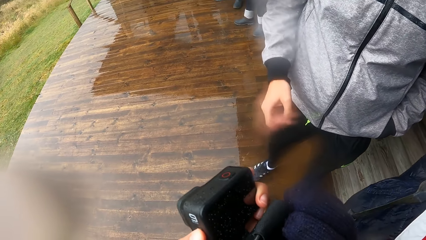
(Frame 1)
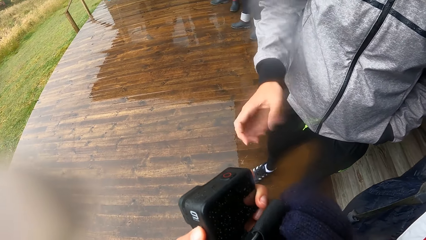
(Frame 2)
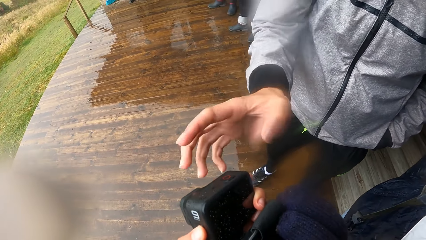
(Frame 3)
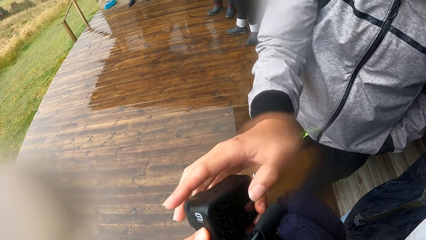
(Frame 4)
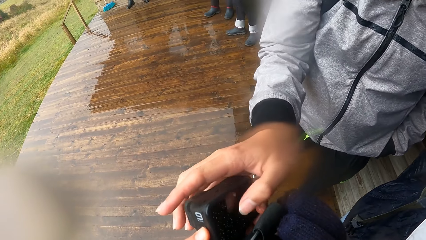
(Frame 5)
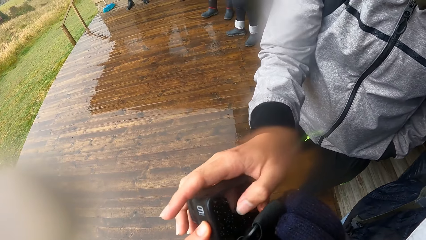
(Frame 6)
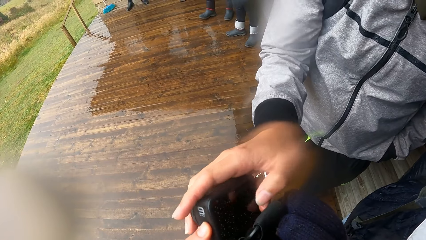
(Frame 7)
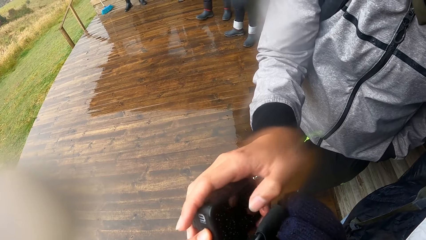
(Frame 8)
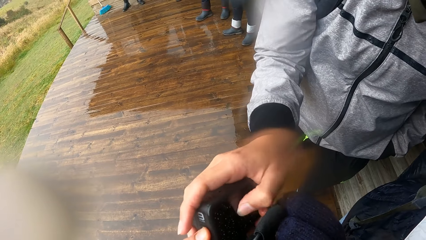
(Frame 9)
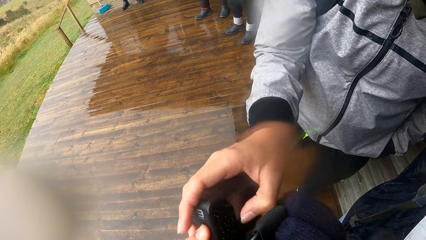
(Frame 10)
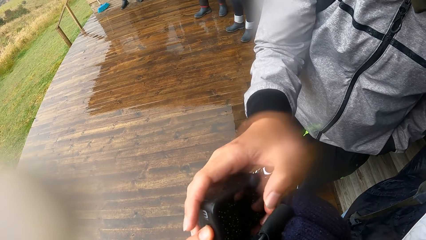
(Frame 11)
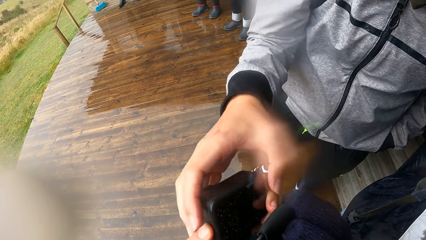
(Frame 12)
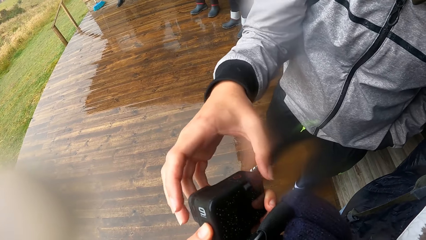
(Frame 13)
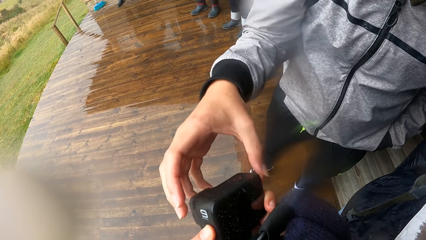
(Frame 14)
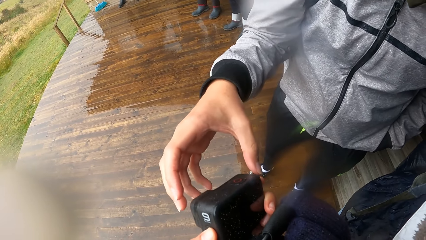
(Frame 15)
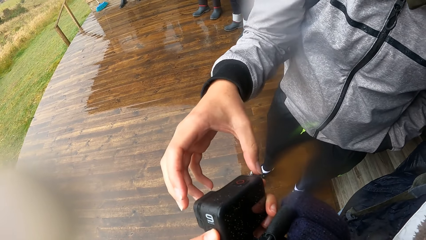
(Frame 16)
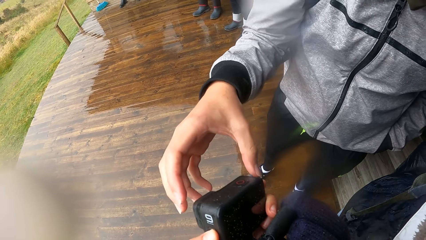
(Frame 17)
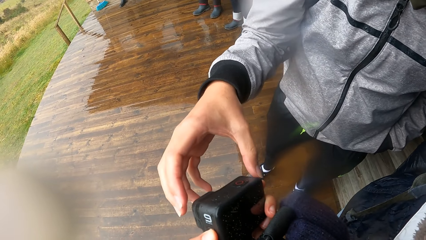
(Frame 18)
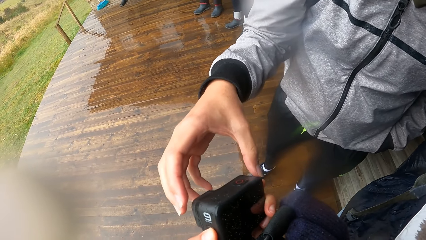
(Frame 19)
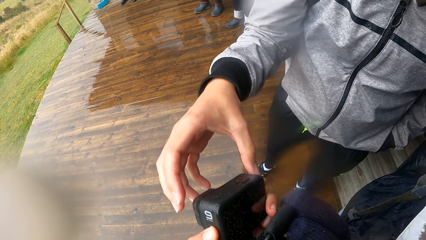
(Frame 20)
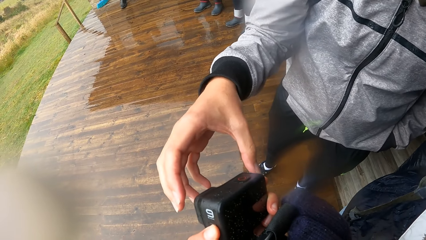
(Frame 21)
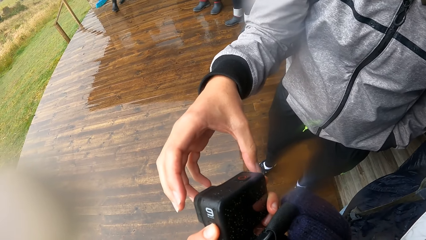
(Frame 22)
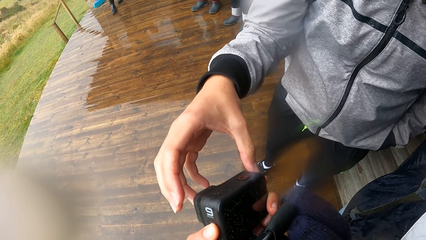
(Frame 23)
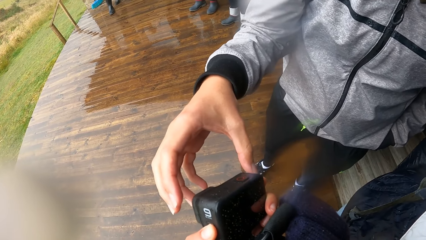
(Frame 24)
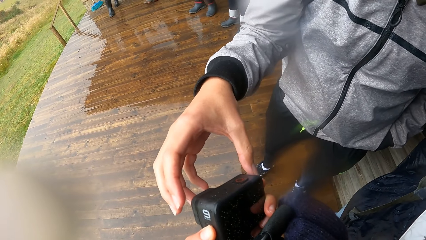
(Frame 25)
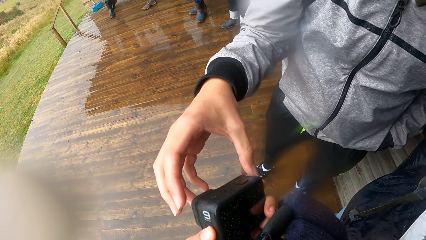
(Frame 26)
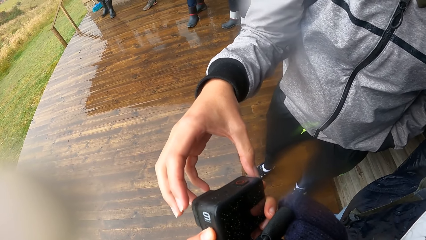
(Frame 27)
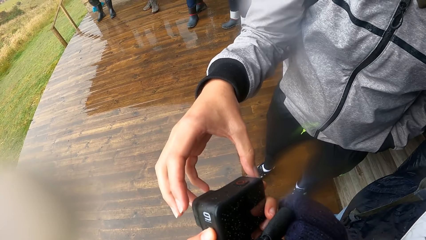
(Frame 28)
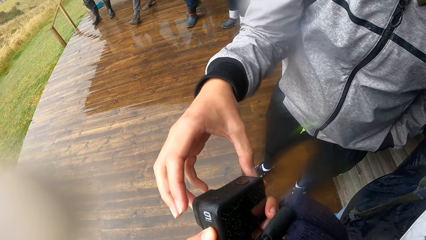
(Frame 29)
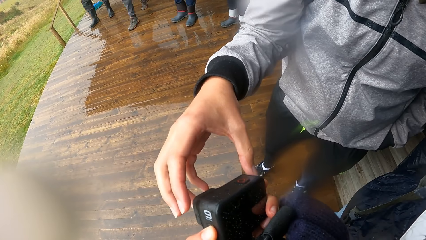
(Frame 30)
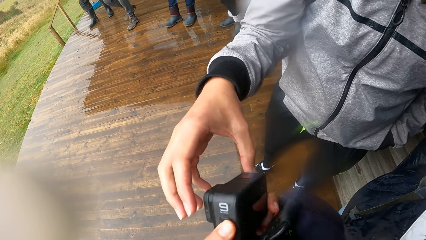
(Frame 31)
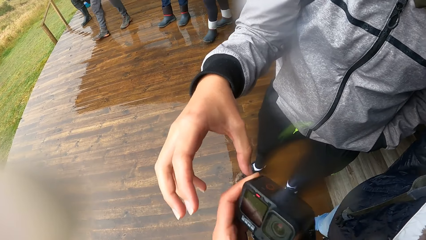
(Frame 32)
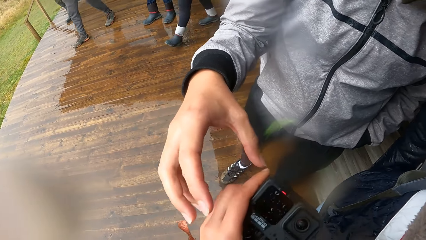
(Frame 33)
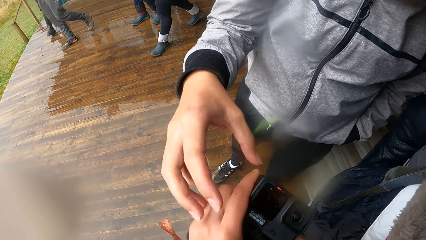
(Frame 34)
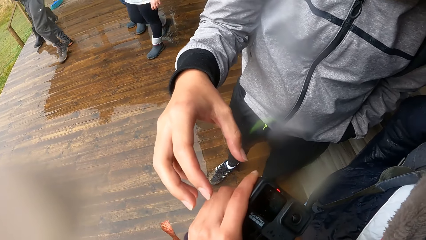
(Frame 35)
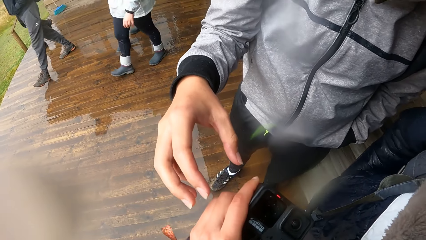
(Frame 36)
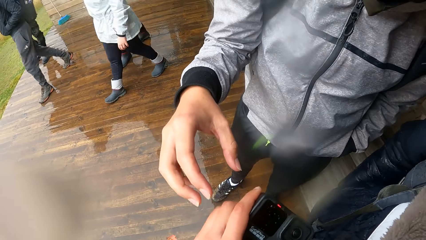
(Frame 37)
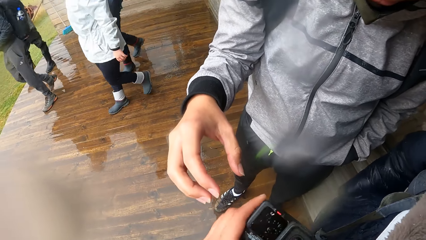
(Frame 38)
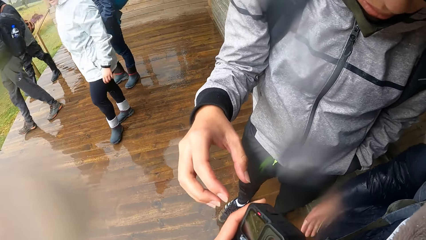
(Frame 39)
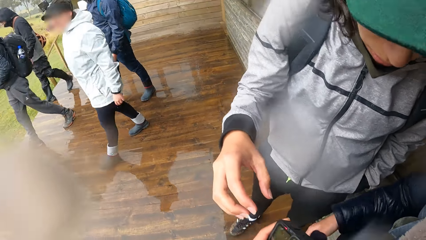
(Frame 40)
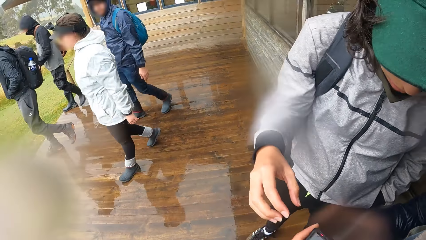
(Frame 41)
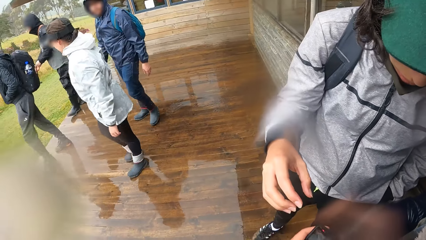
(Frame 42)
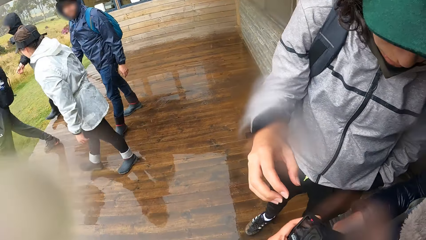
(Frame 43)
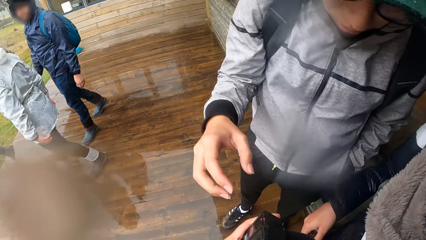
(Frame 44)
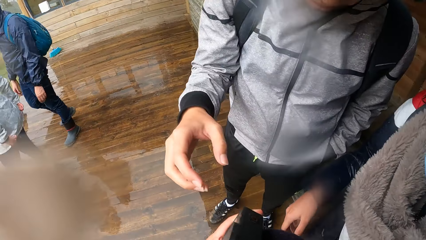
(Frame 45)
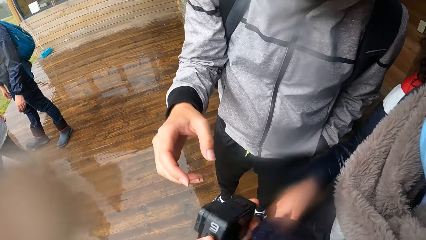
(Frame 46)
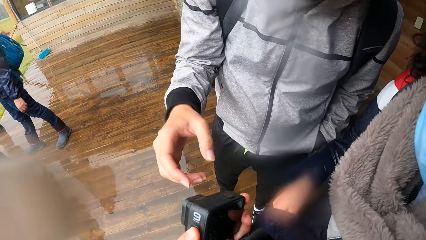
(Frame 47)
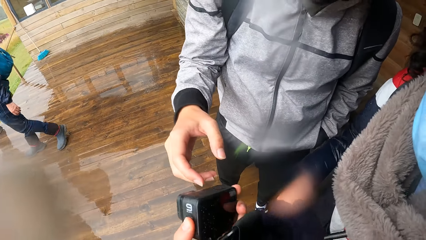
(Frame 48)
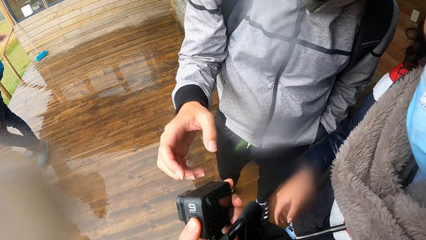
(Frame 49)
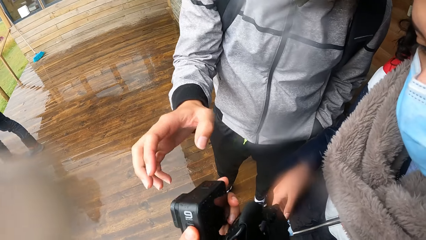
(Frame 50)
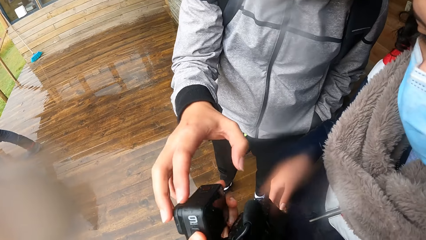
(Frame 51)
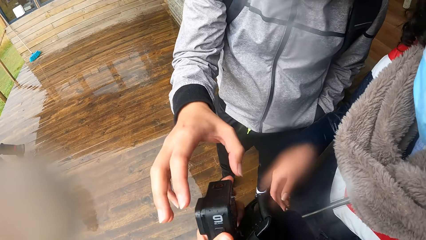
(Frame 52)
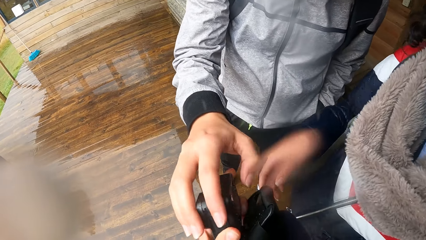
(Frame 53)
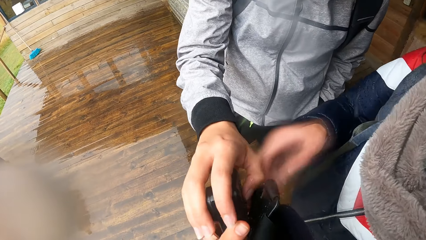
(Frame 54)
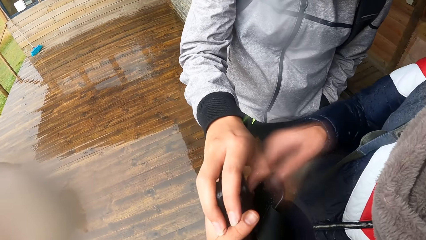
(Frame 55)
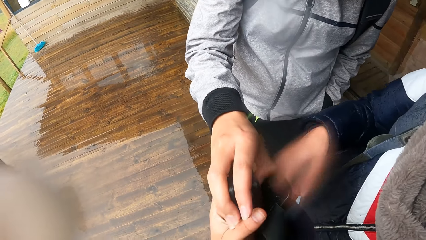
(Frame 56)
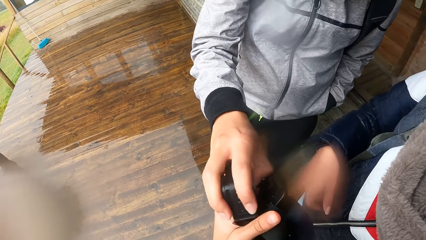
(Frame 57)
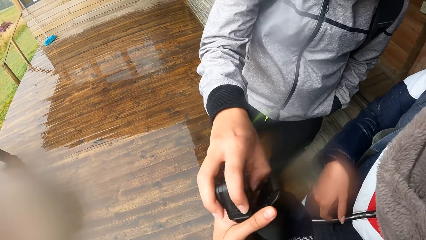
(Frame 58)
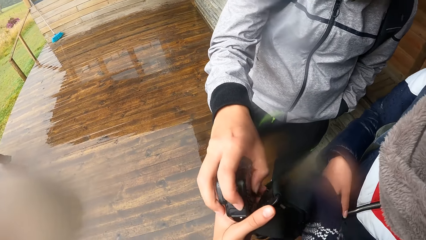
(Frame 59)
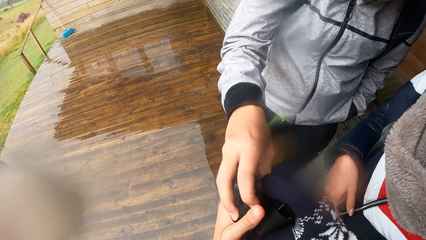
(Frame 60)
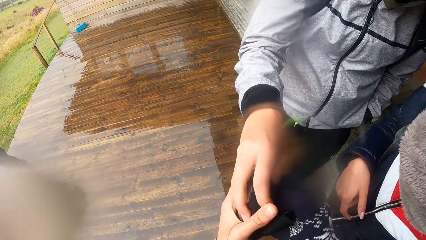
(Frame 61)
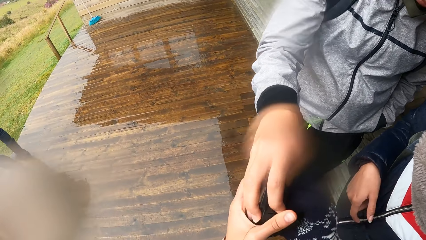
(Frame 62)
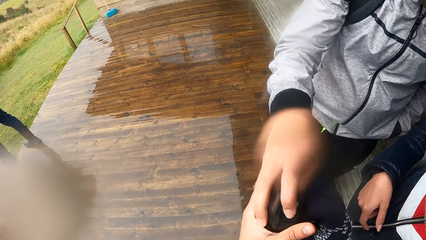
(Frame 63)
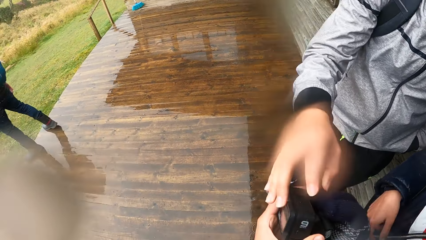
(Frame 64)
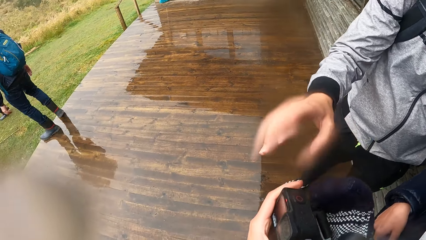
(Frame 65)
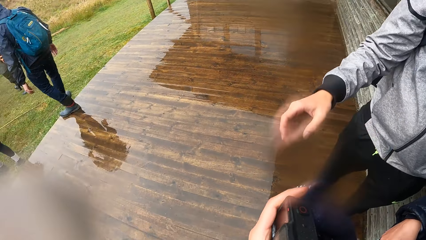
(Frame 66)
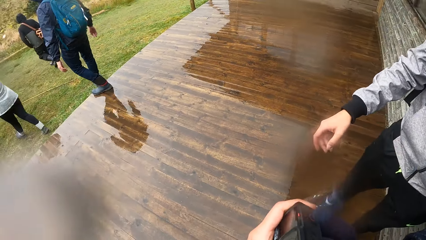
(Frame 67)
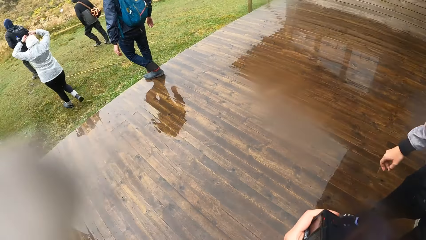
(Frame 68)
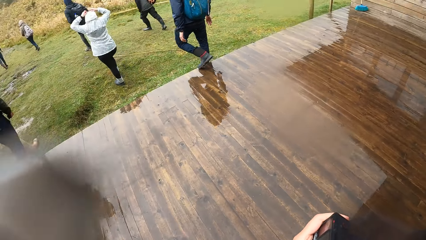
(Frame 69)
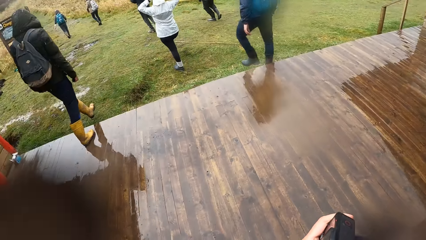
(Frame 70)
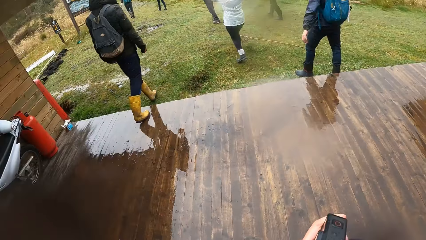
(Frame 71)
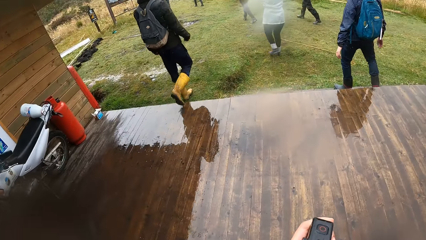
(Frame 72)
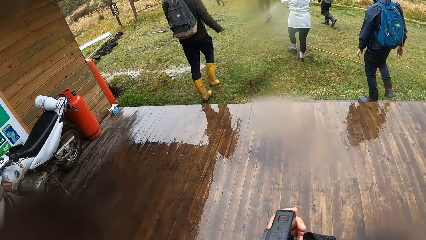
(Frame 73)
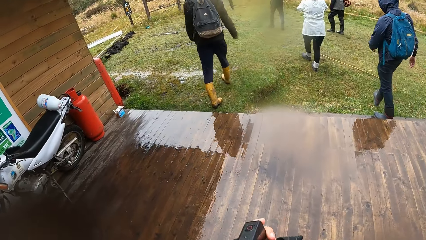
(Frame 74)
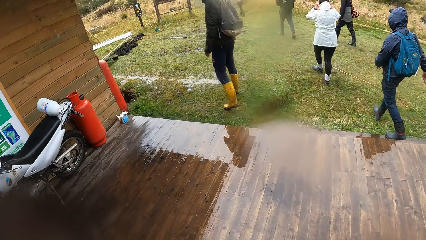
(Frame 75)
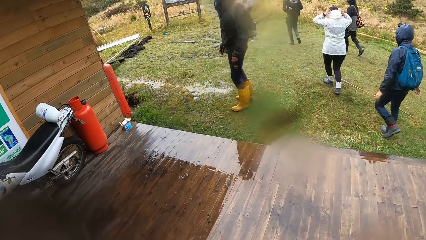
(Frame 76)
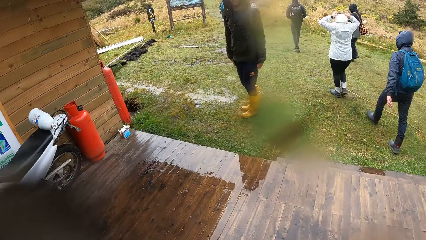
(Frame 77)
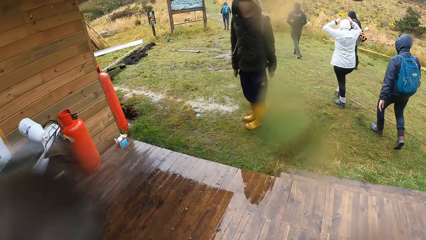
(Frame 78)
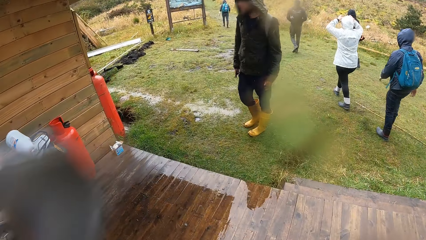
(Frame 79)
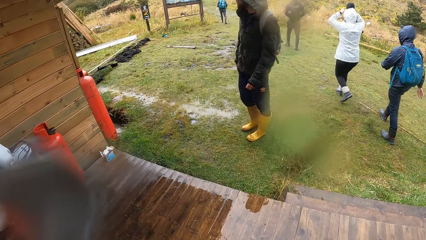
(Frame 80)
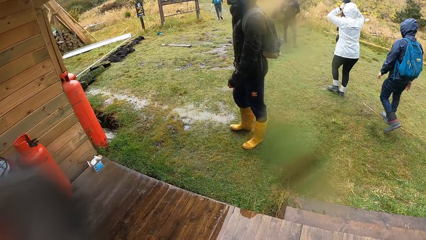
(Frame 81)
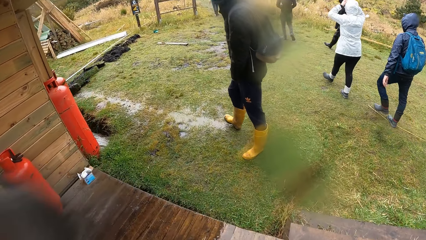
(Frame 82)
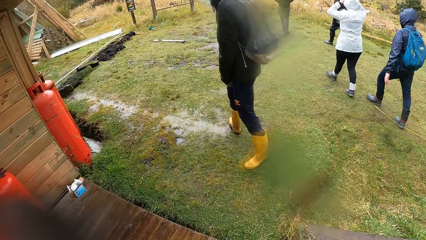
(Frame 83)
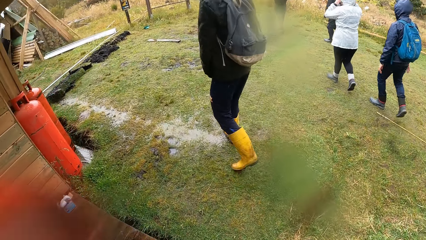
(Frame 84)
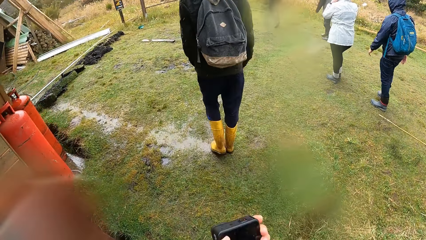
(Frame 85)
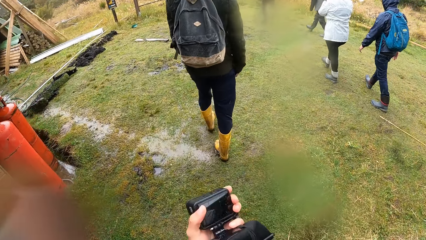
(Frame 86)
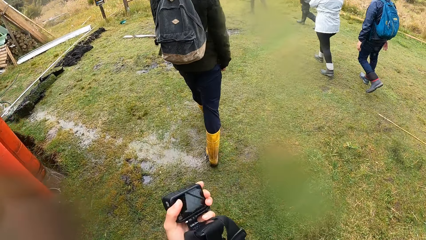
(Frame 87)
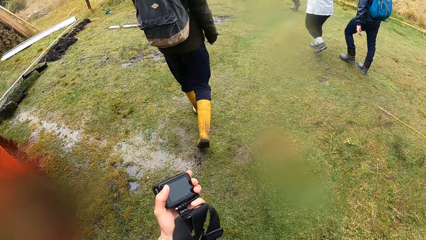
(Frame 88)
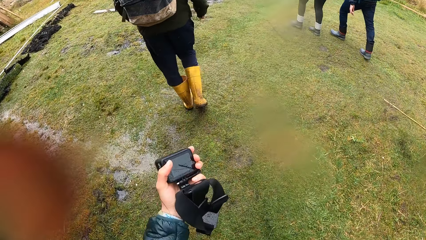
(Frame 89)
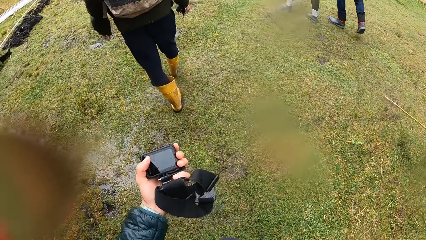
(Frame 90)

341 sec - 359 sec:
A man holds the camera in the camera wearer's hand with his right hand and taps the camera in the camera wearer's hand with his right thumb. The man removes his right hand from the camera in the camera wearer's hand. The camera wearer looks at the camera. He turns the camera. He stares at the camera. The man holds the camera in the camera wearer's hand with his right hand and presses the camera in the camera wearer's hand with his right thumb. The camera wearer removes his right hand from the camera. He holds the camera with his right hand. The man removes his right hand from the camera in the camera wearer's hand. The camera wearer walks.
